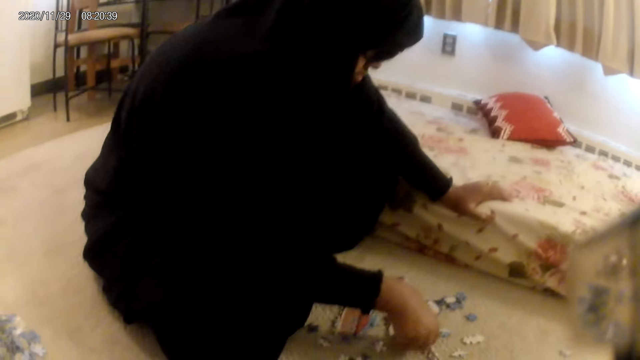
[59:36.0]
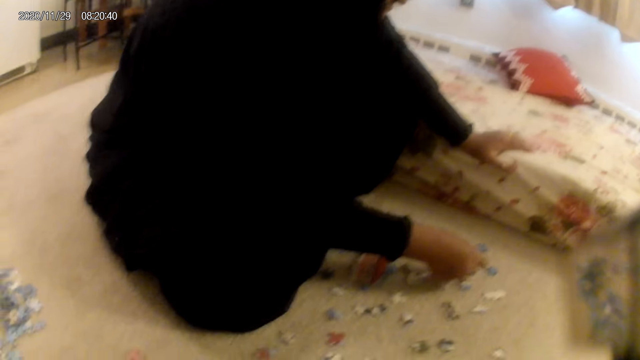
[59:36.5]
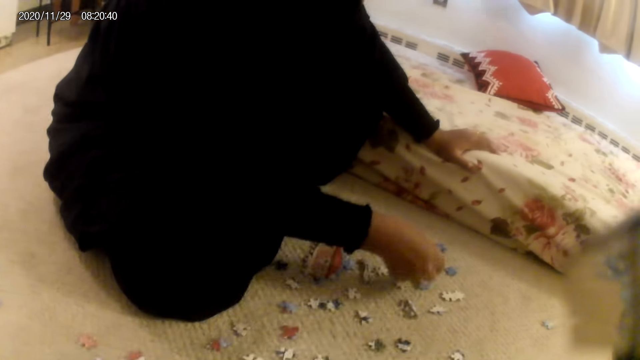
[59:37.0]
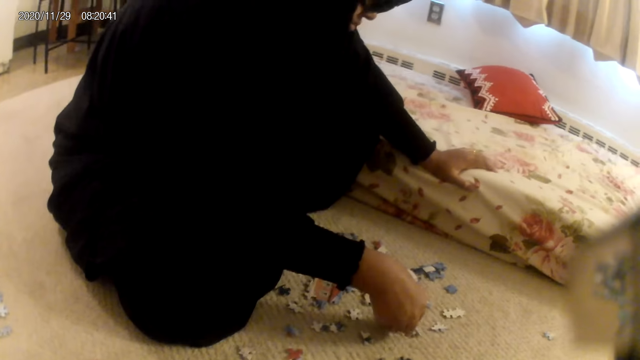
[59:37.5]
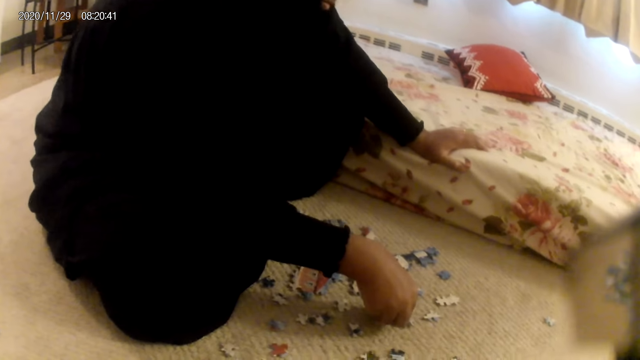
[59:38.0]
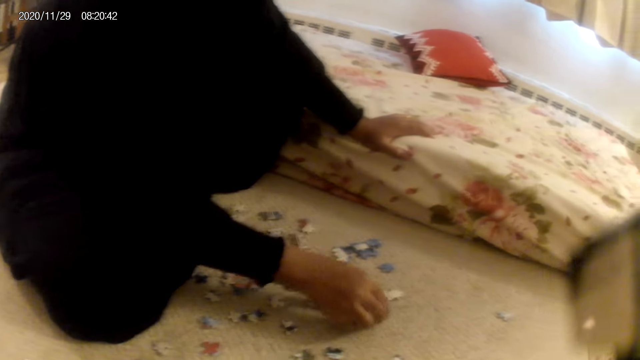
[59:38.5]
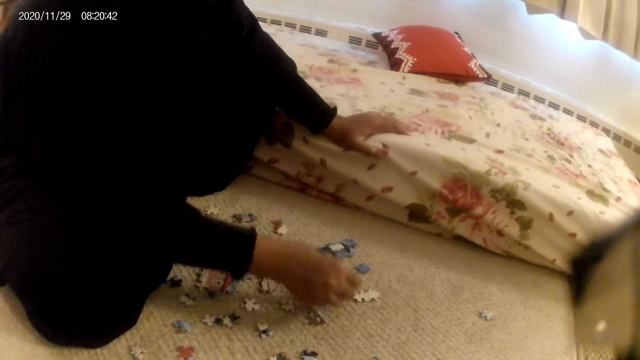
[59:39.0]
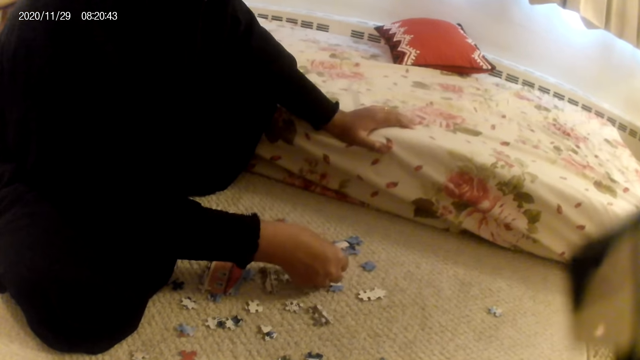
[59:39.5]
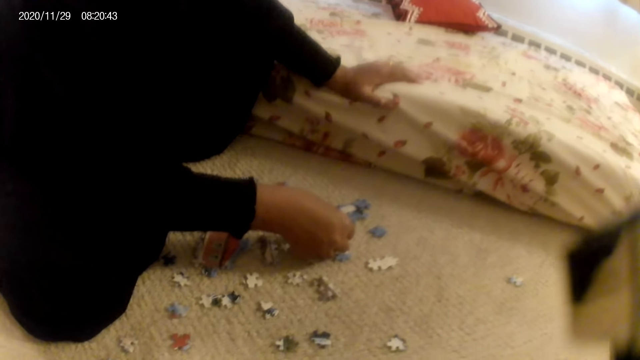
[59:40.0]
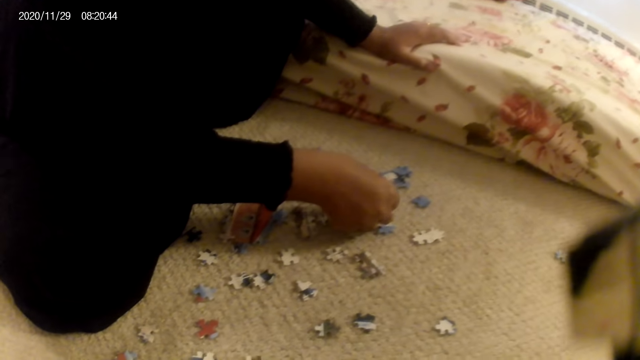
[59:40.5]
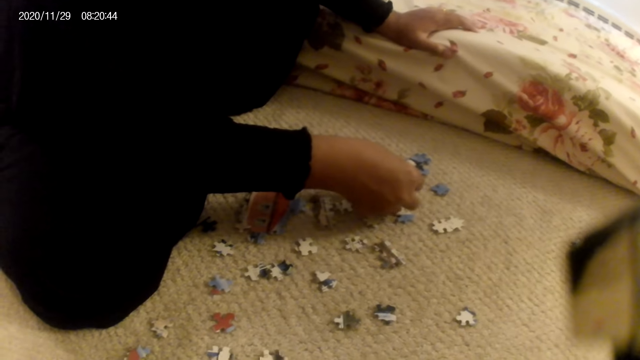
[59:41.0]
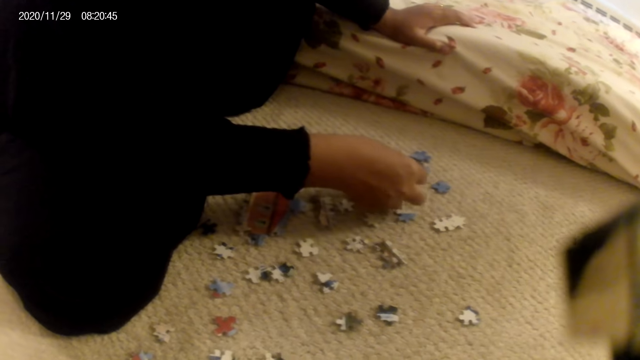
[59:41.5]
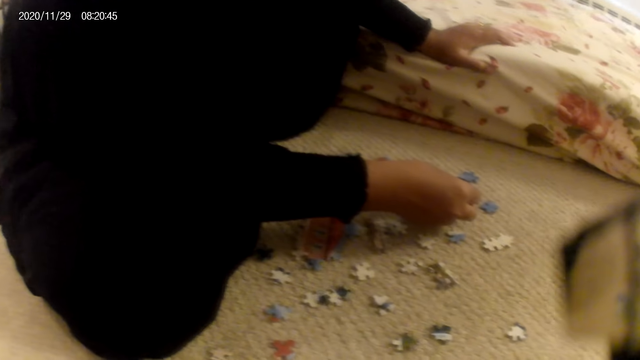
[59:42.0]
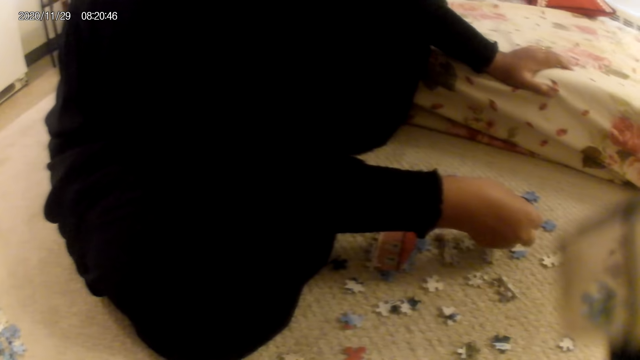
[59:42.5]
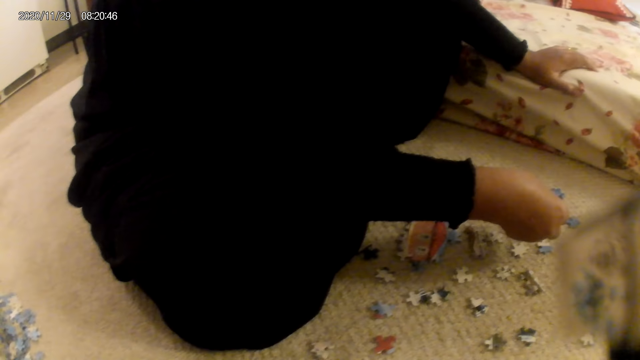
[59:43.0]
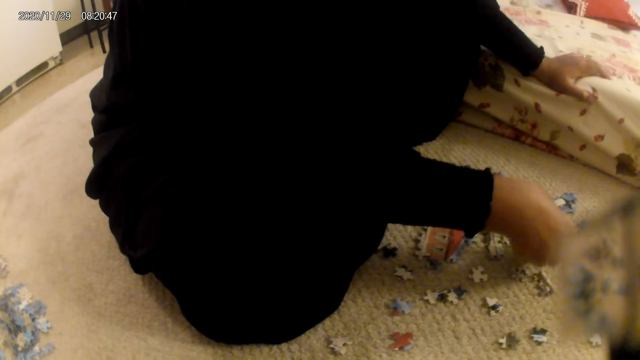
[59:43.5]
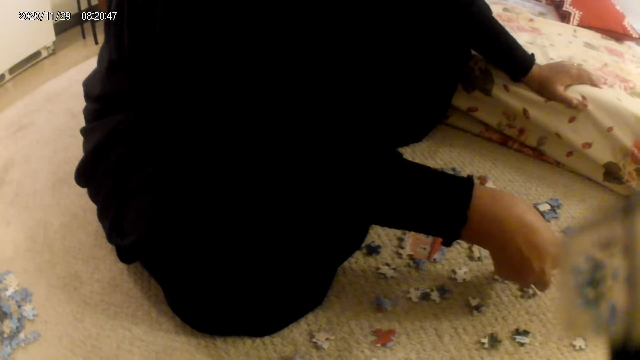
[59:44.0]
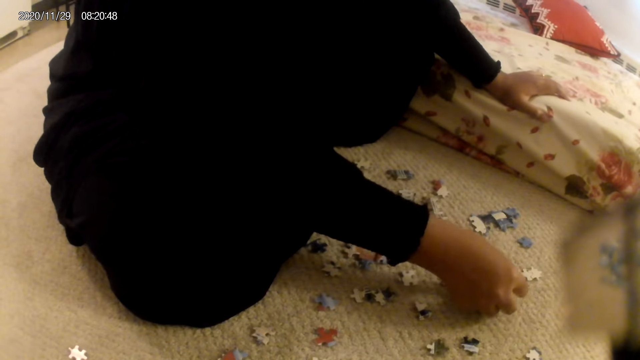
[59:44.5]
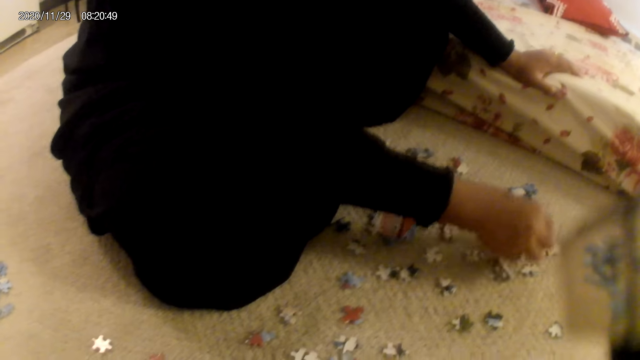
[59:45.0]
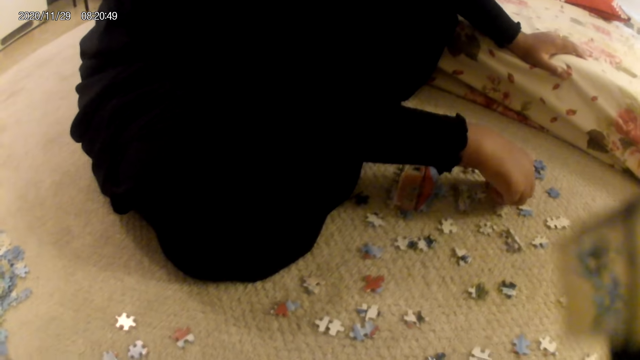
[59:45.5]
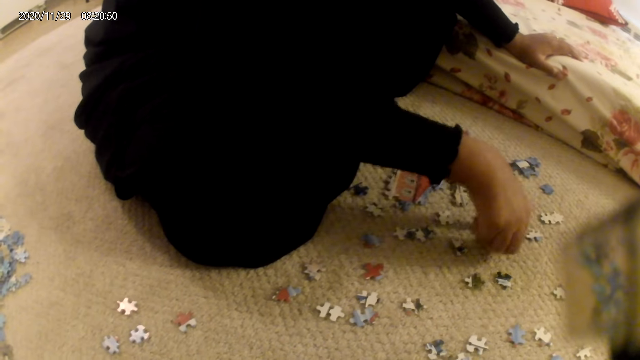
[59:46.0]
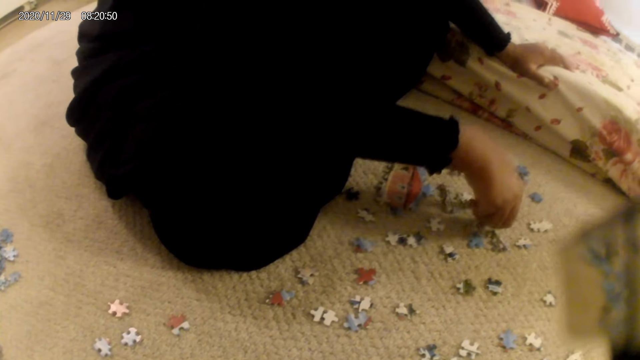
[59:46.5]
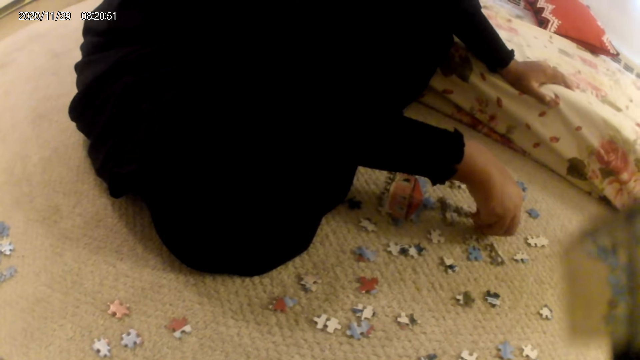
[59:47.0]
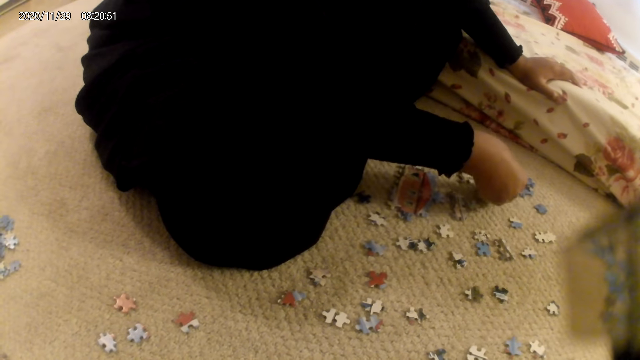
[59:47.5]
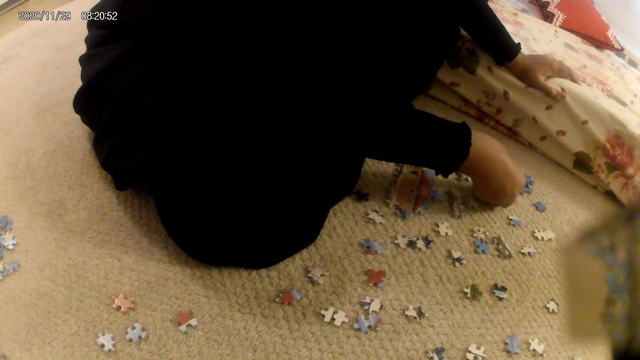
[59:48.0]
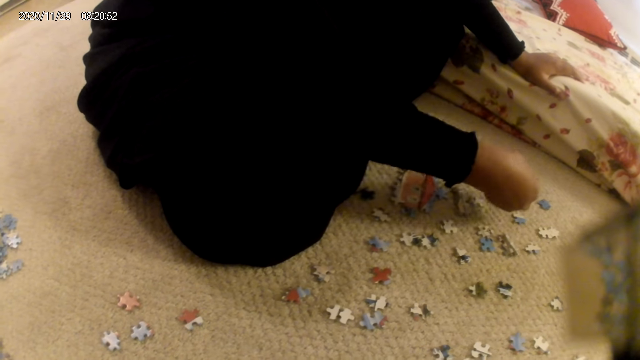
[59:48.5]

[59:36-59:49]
The lady places the puzzle piece on the floor. The lady picks up the puzzle piece. The lady connects the puzzles. The lady stares at the puzzle piece. The lady places the puzzle piece on the floor. The lady picks up the puzzle piece. The lady places the puzzle piece on the floor. The lady picks up the puzzle piece. The lady stares at the puzzle piece.

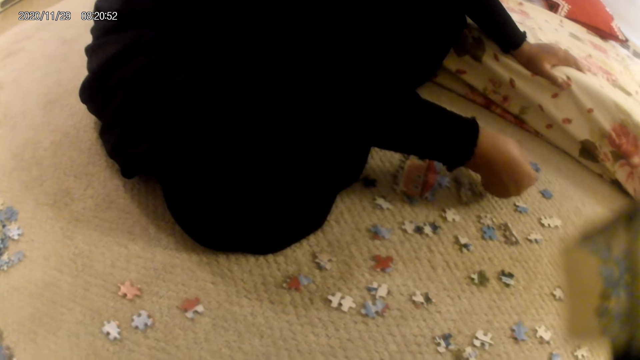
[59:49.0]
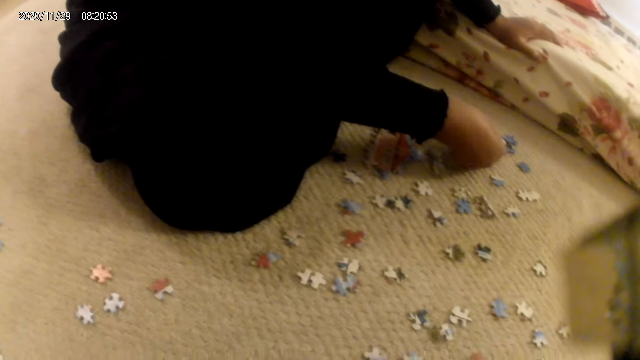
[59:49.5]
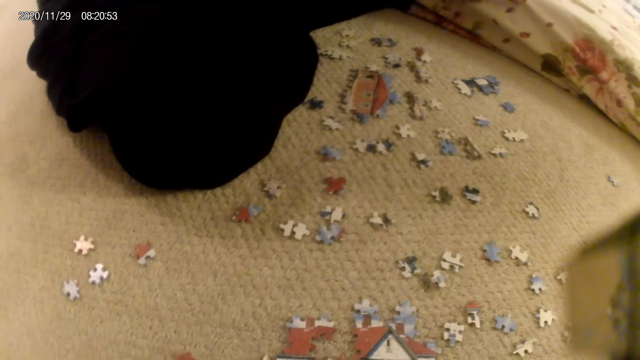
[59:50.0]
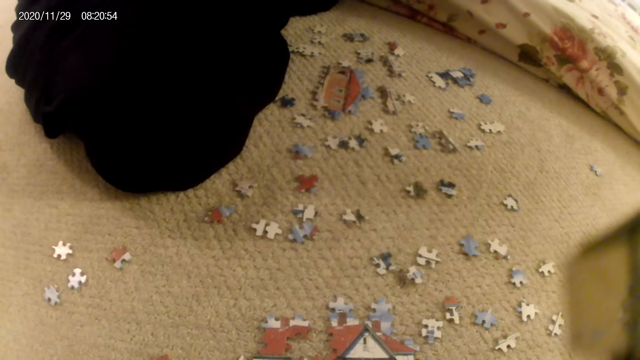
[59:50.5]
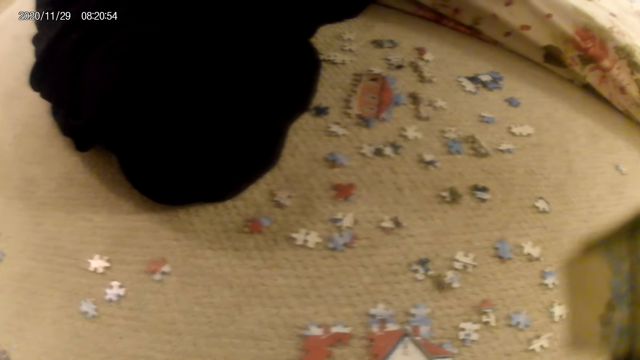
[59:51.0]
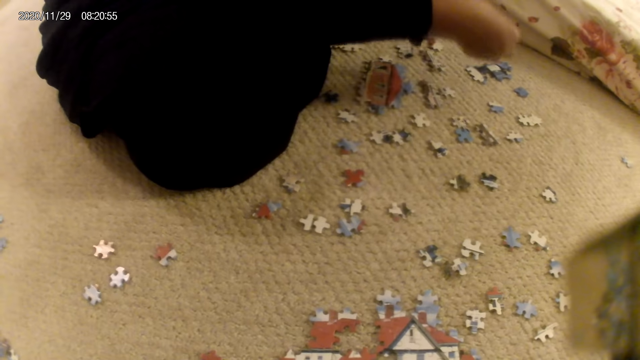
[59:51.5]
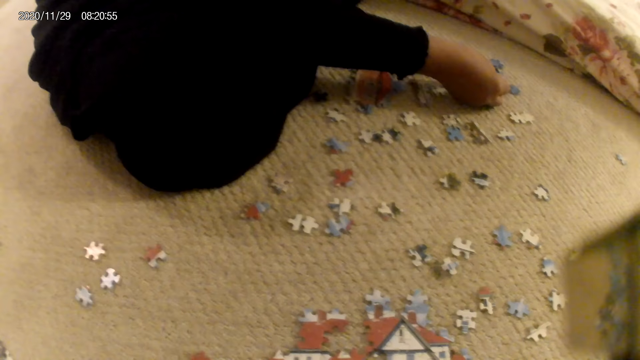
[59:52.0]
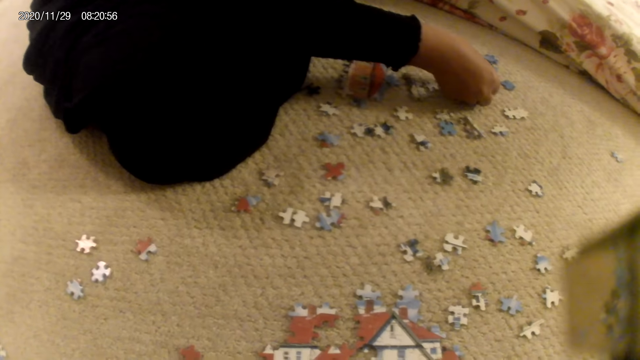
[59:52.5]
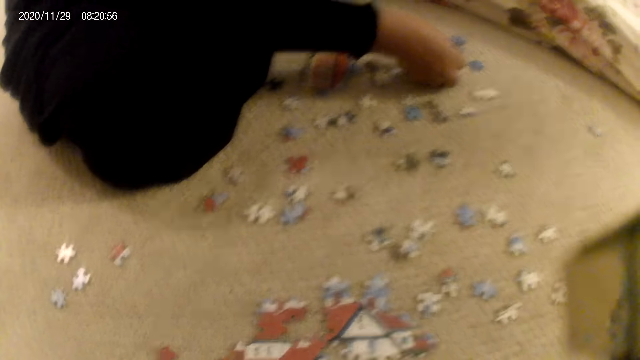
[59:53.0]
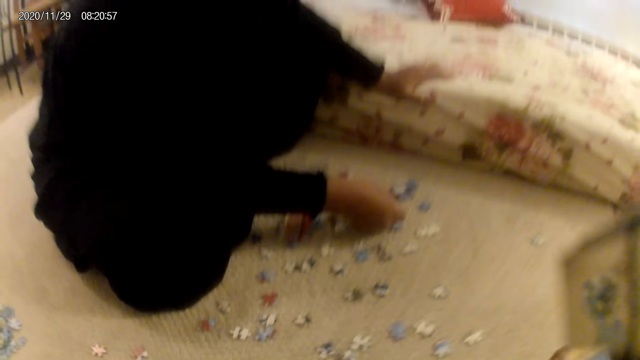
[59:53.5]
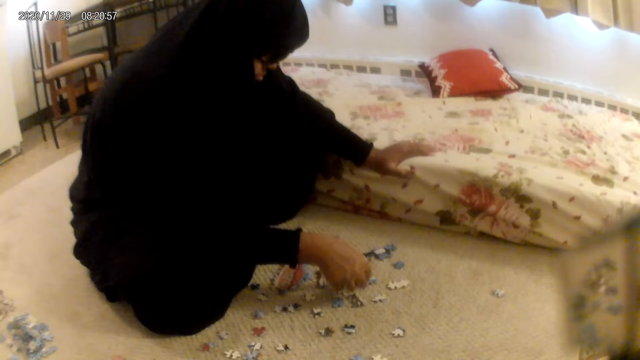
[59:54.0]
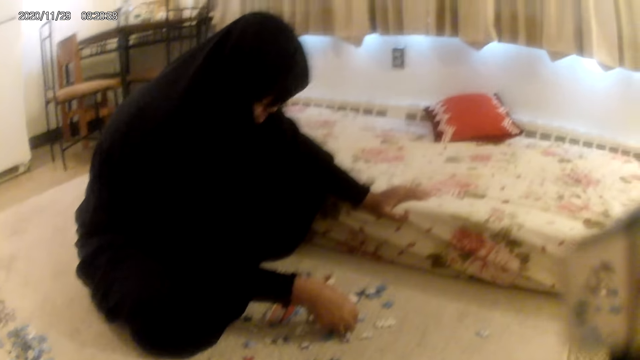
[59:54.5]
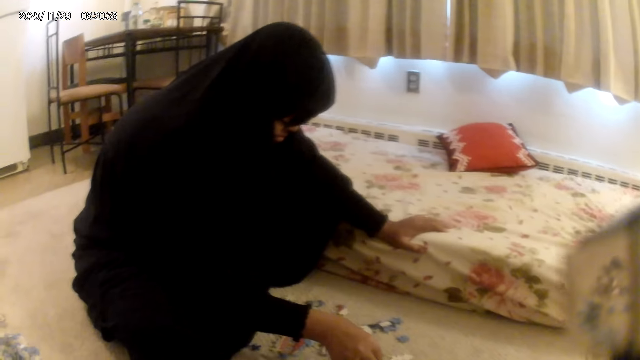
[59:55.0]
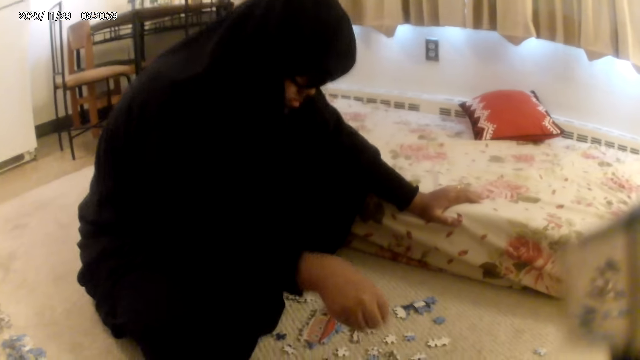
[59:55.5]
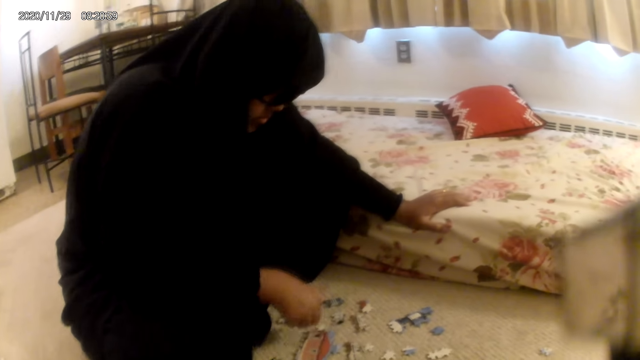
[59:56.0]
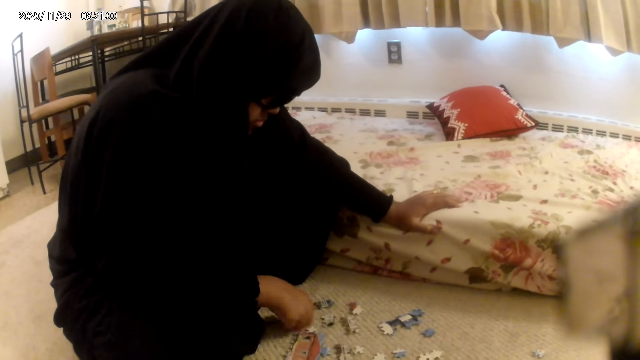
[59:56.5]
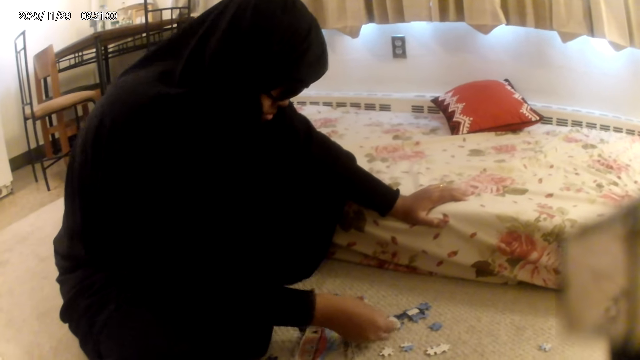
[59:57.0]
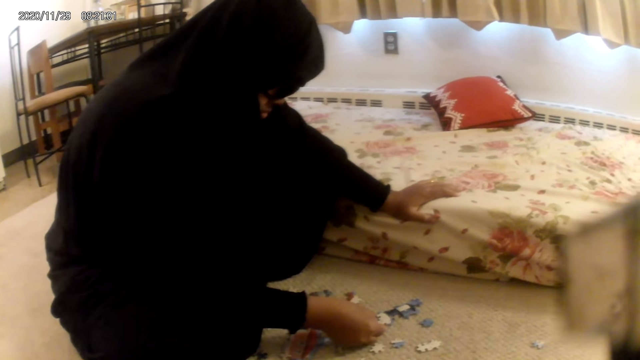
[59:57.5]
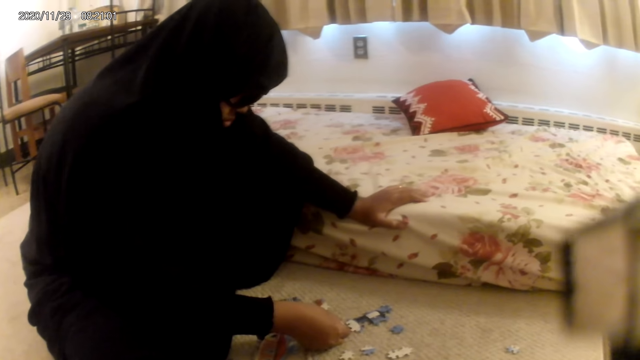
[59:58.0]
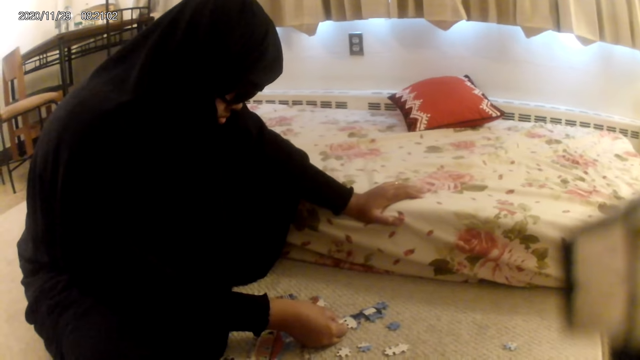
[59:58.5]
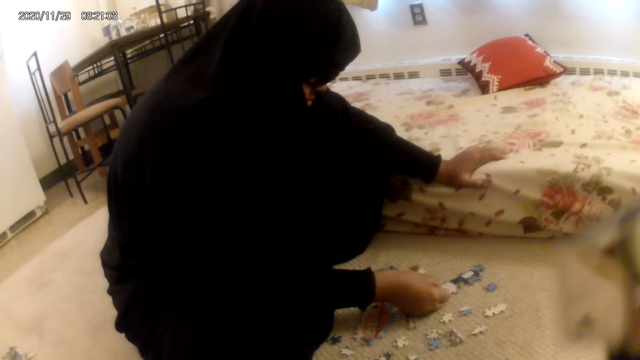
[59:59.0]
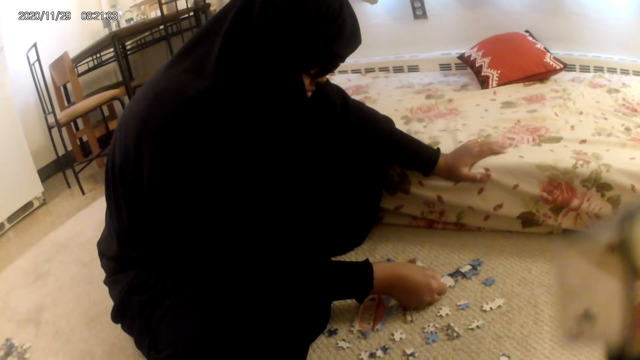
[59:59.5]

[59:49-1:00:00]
The lady lifts the puzzle piece. The lady stares at the puzzle piece. The lady places the puzzle piece on the floor. The camera wearer looks around. The lady stares at the puzzle pieces on the floor. The lady picks up the puzzle piece. The lady joins the puzzle piece in the puzzle structure.
